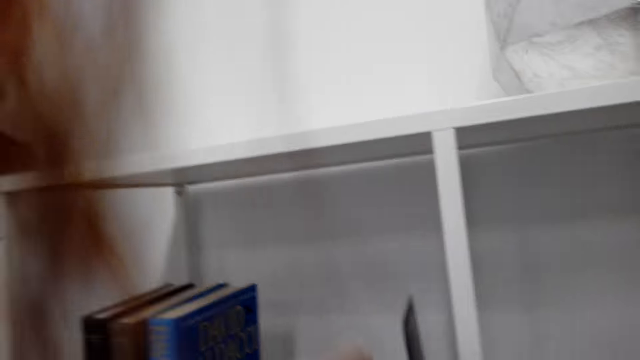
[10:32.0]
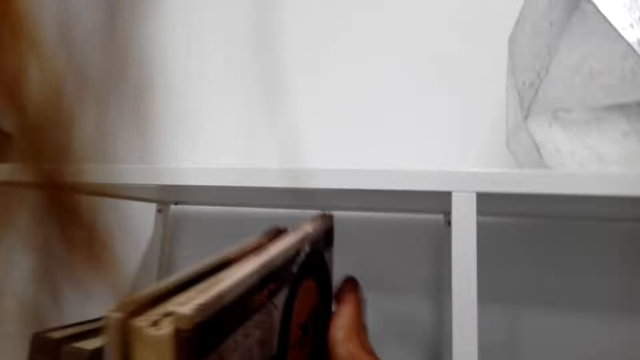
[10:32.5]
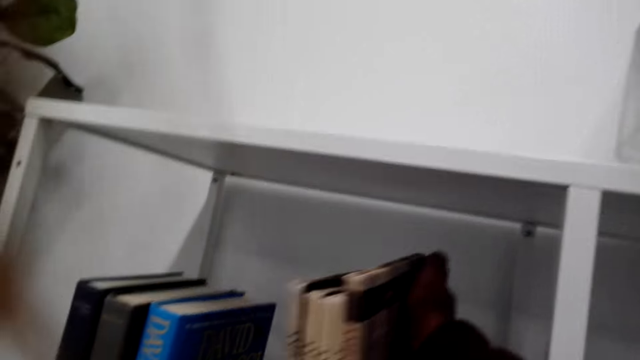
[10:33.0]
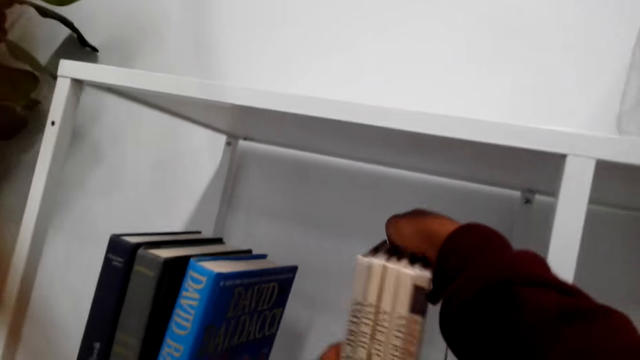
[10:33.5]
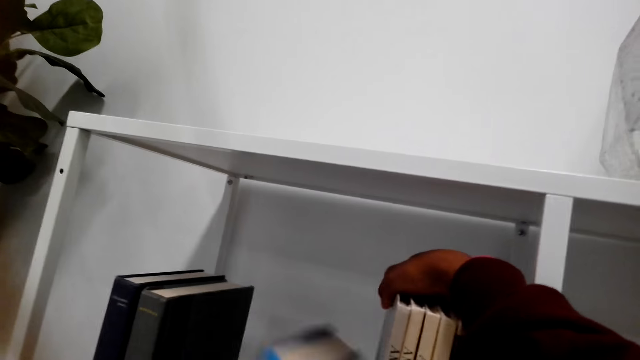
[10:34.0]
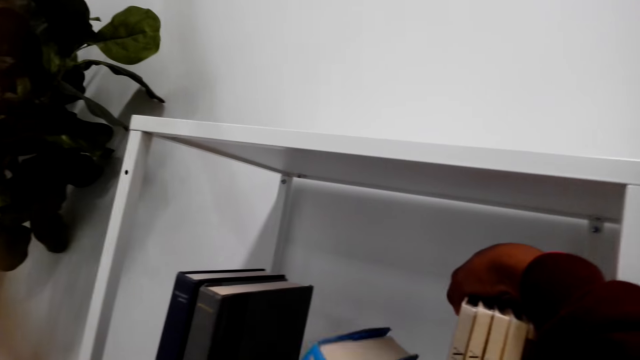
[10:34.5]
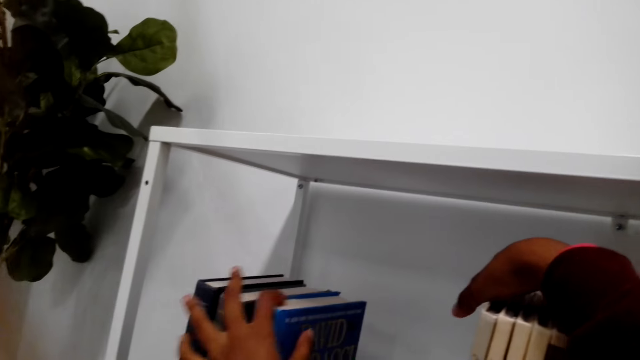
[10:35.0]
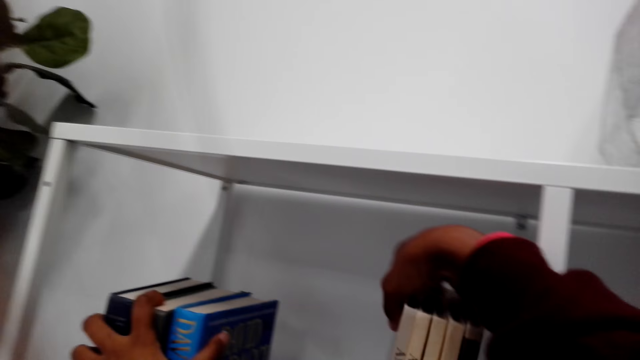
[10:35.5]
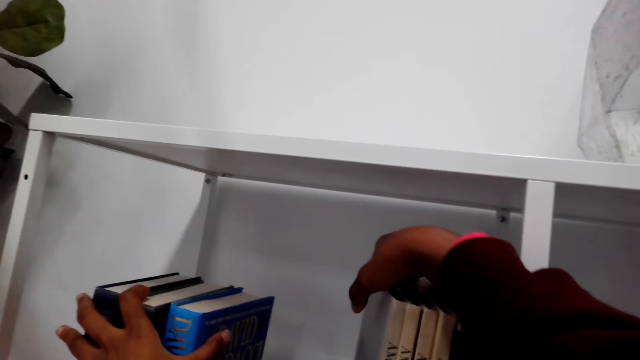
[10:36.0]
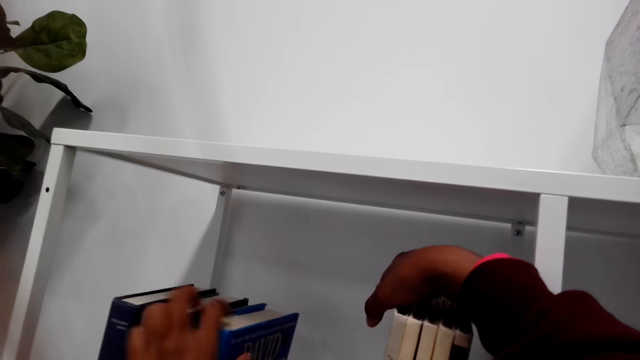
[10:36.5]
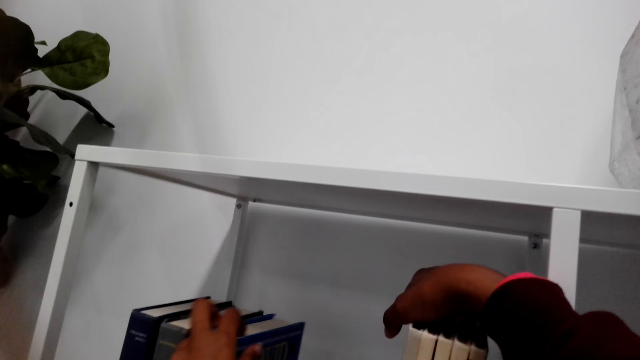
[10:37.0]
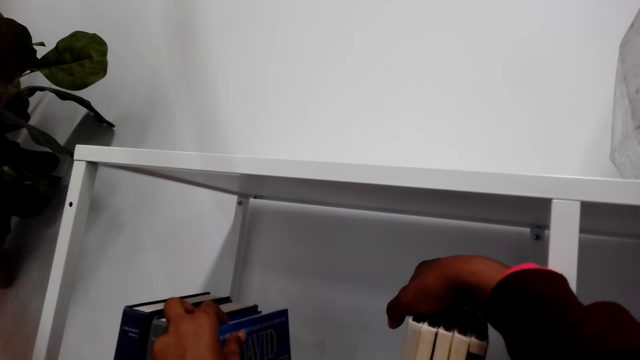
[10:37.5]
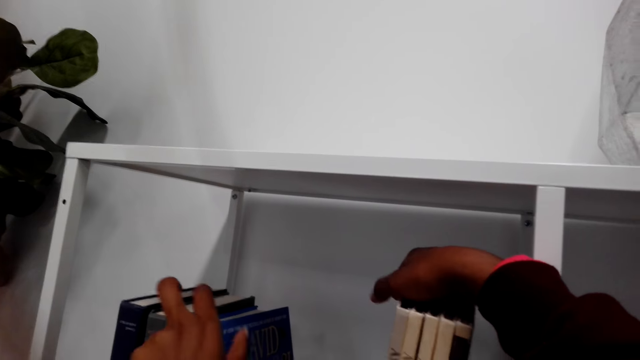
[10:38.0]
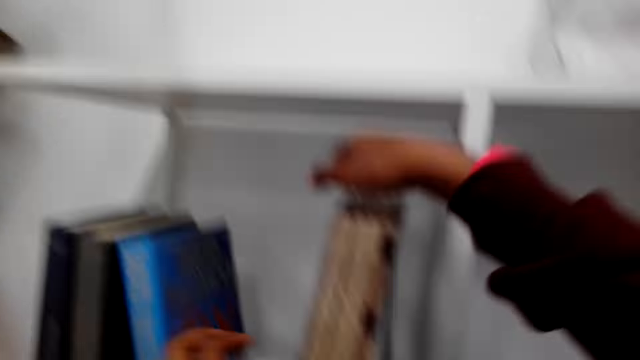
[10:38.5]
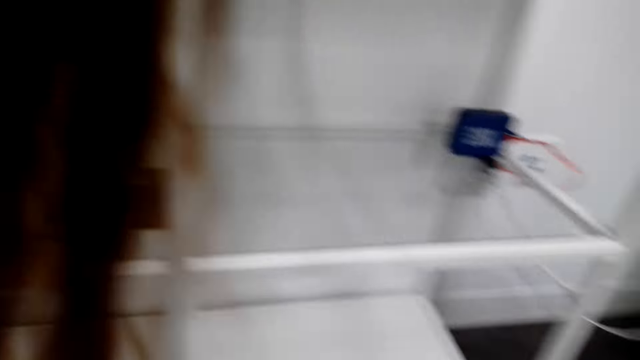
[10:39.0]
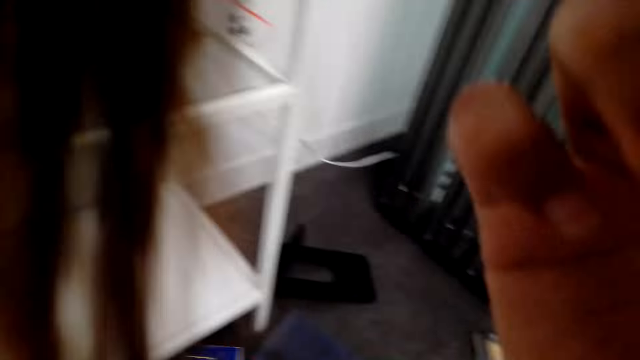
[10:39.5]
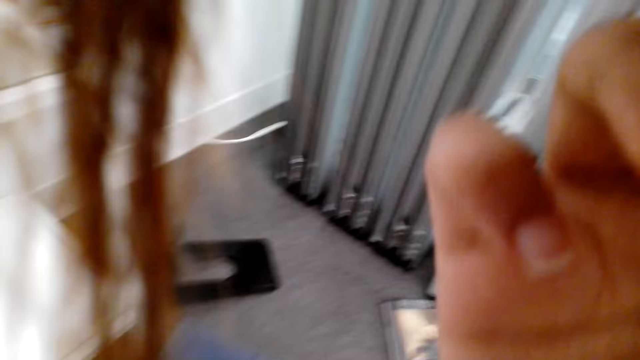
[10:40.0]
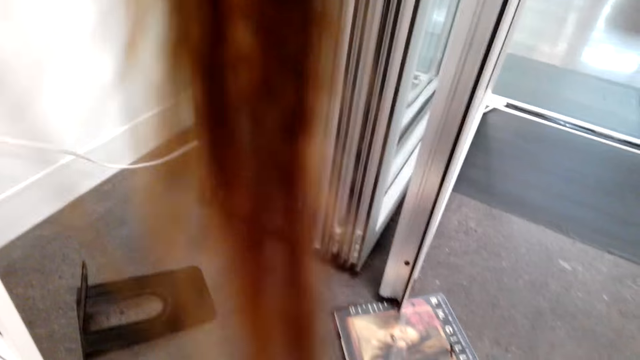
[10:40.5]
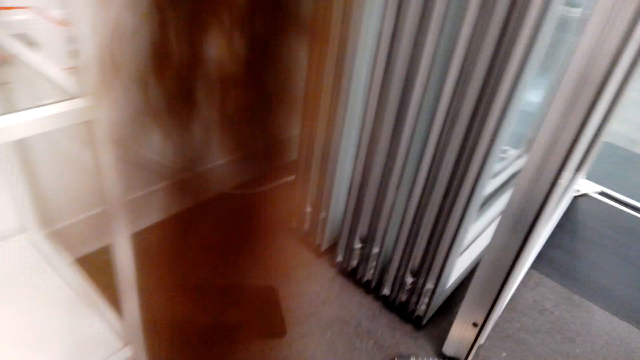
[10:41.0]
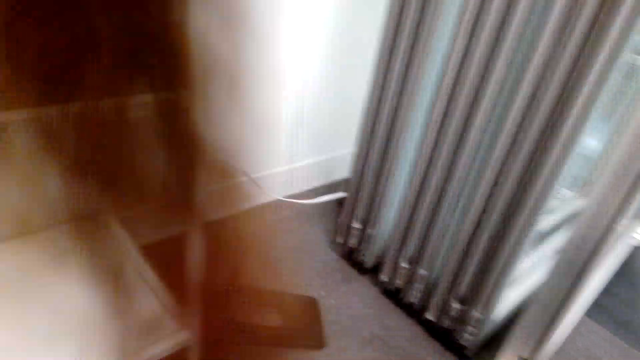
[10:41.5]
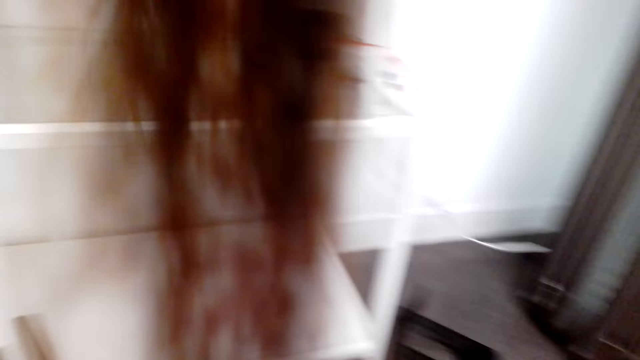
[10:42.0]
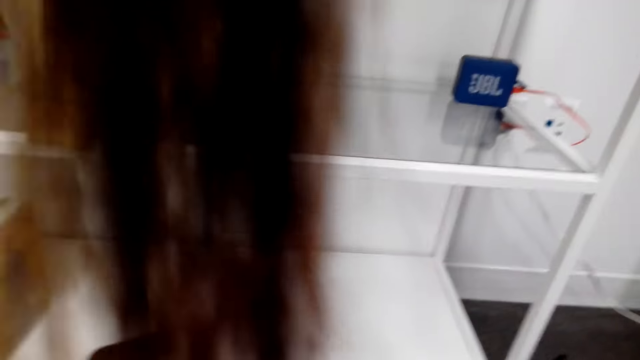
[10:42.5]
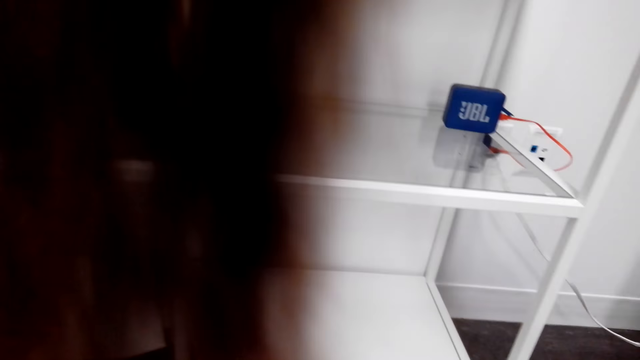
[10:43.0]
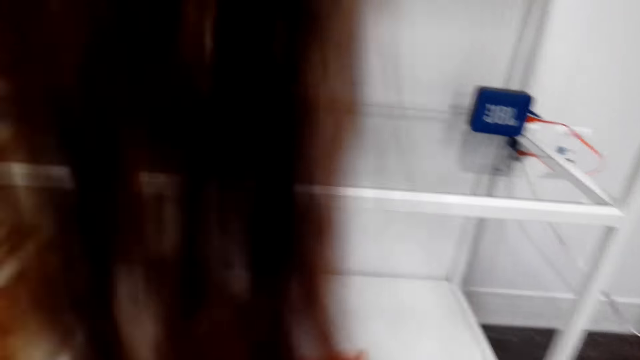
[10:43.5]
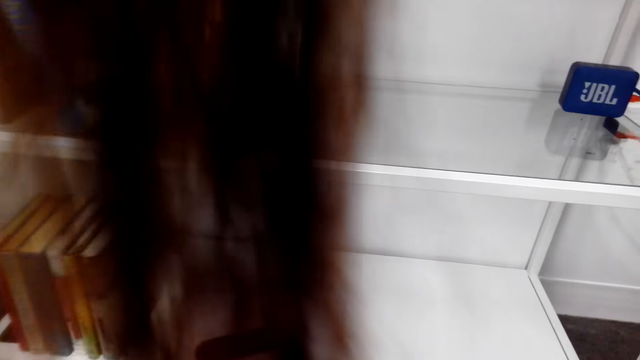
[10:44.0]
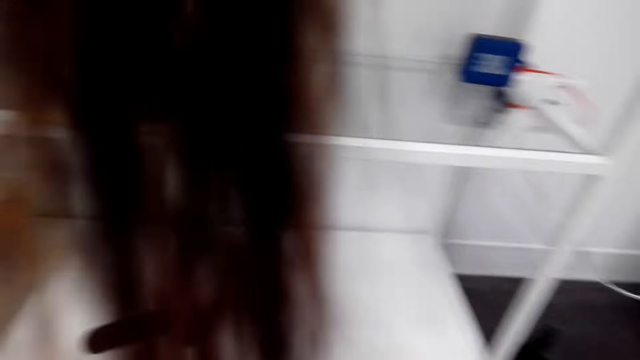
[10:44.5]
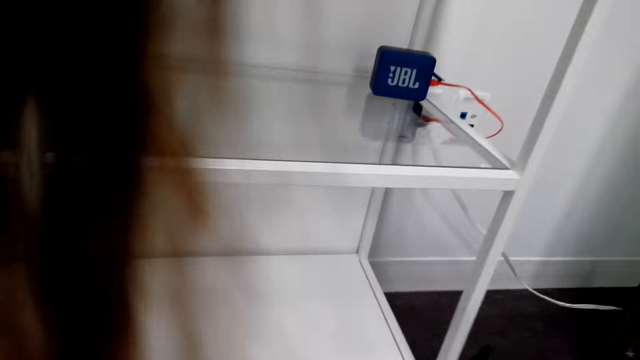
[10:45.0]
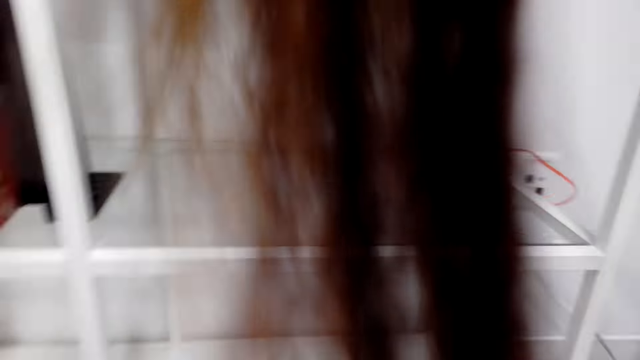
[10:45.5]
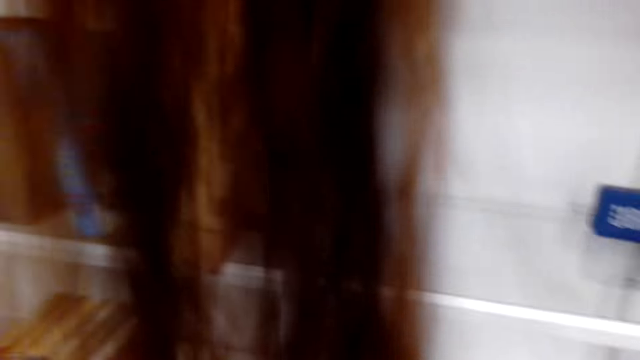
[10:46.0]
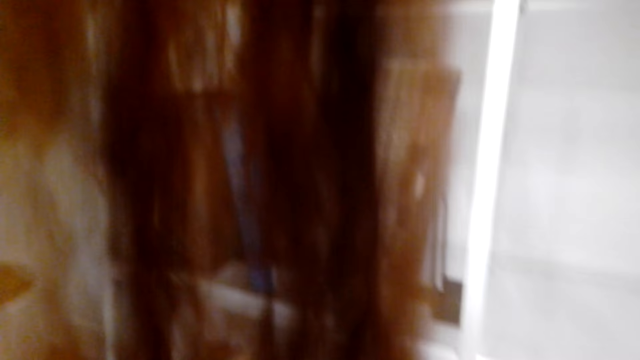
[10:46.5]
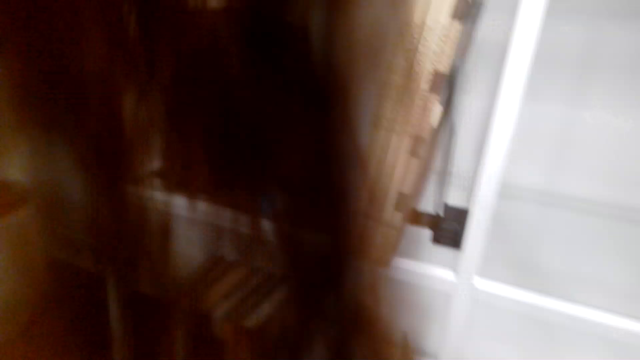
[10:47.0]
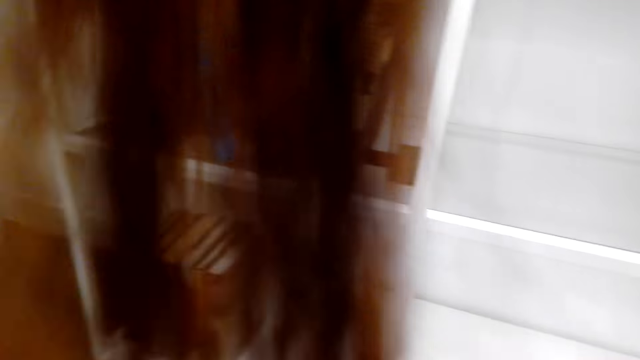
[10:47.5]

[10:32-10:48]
The camera wearer puts the books in the shelf. He puts down his hand. He picks up the books on the floor.

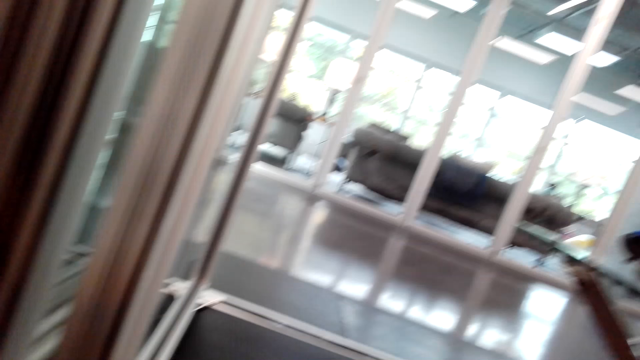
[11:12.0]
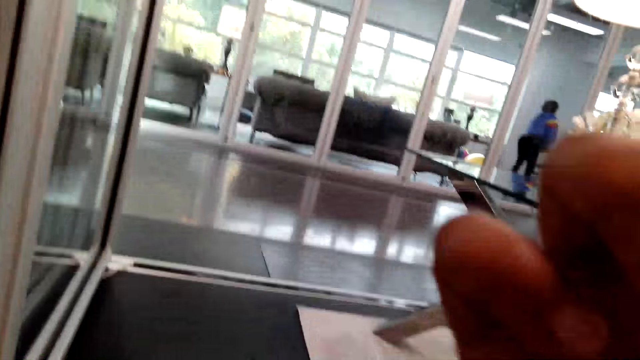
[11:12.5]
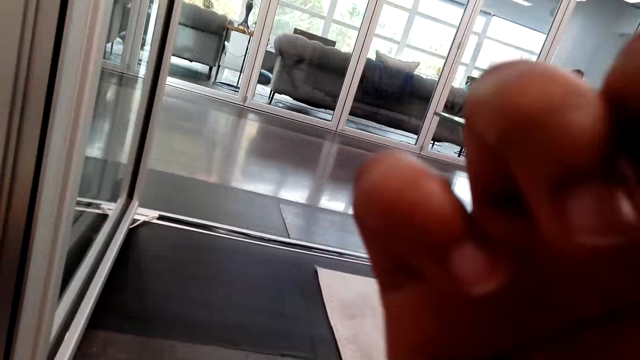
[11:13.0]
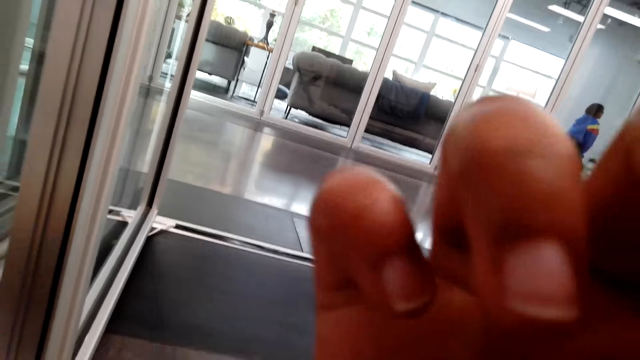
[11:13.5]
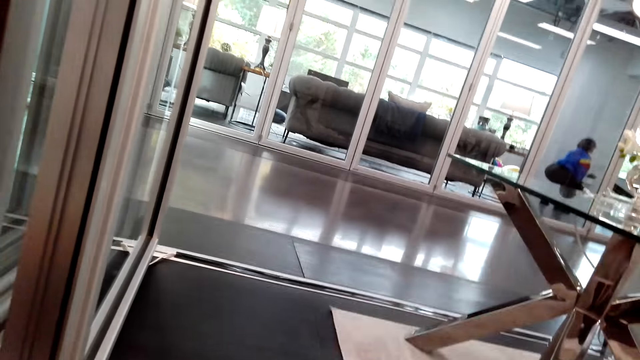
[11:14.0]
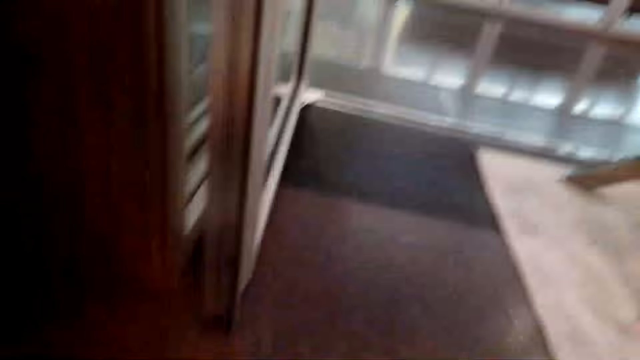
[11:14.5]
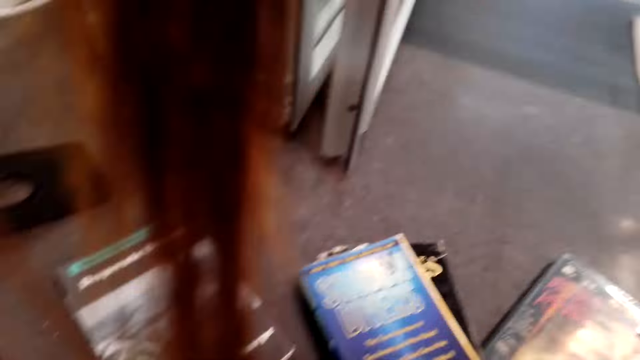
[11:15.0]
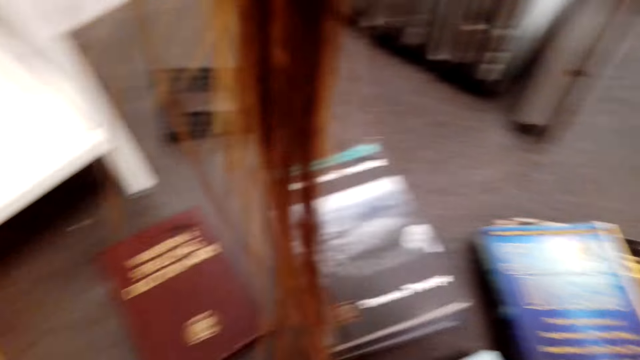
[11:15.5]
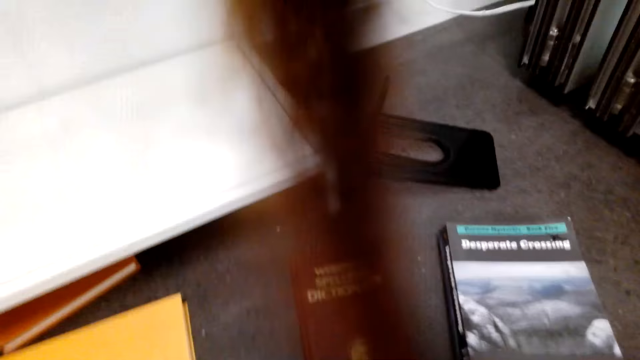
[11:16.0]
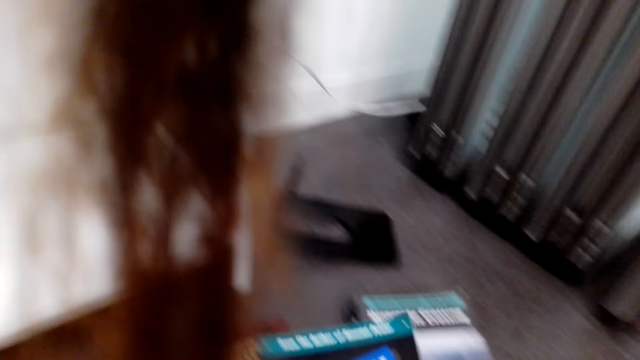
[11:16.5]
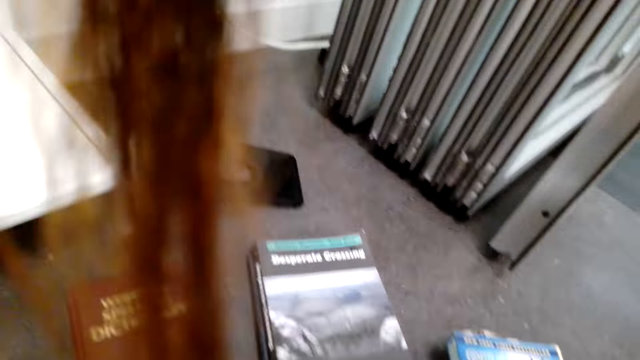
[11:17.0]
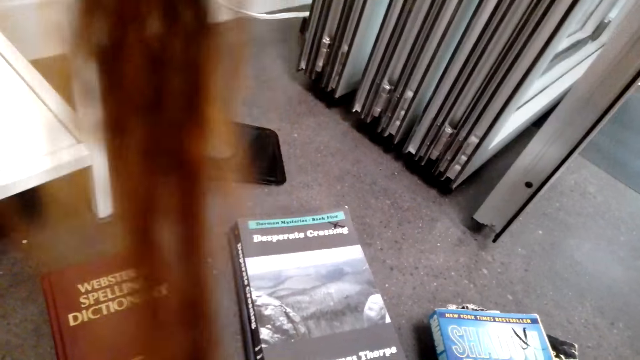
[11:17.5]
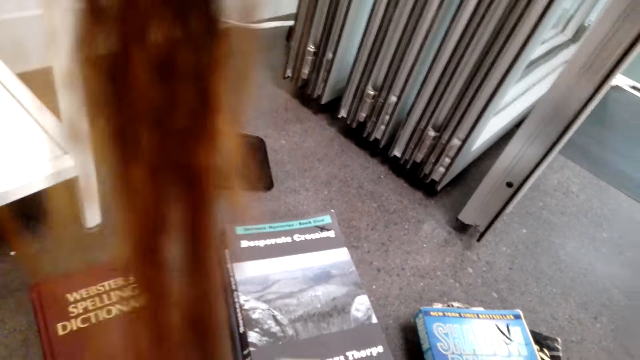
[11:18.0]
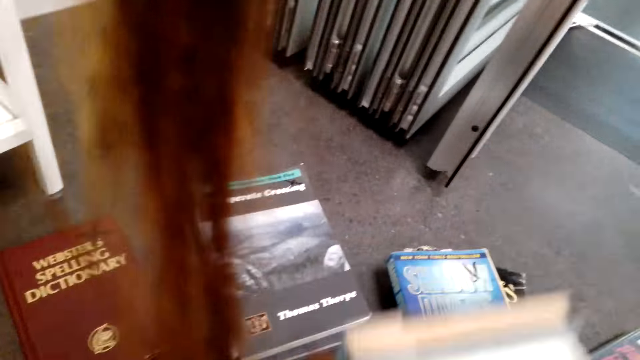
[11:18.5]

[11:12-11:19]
The camera wearer touches his face. He puts down his hand.
